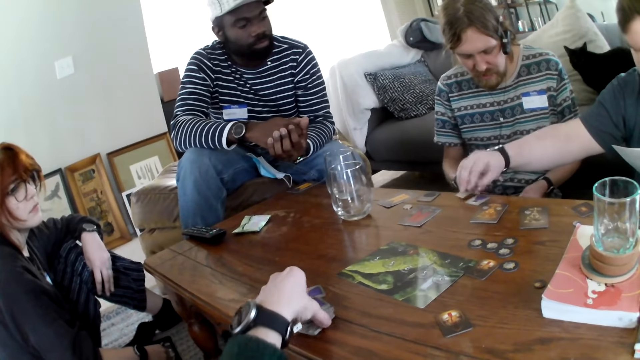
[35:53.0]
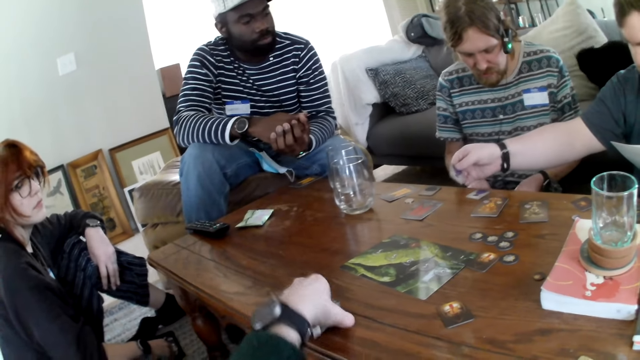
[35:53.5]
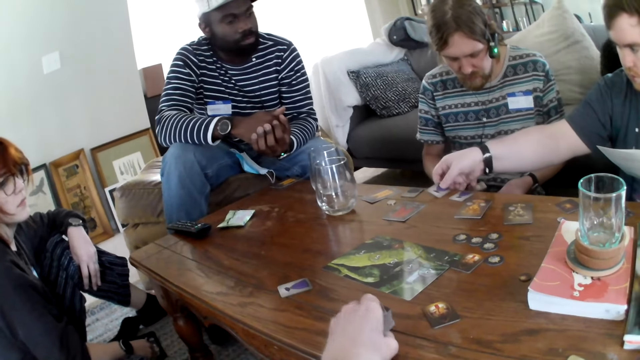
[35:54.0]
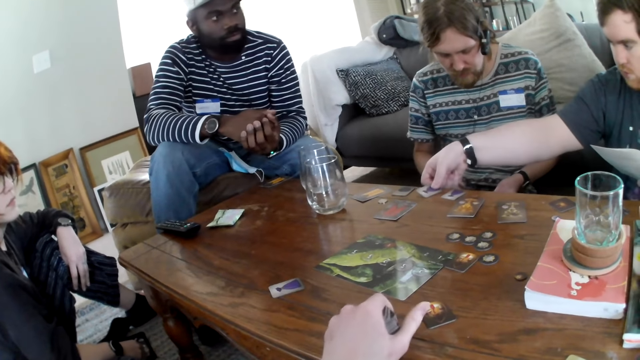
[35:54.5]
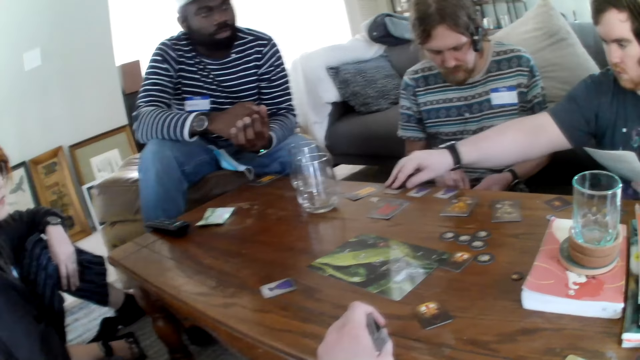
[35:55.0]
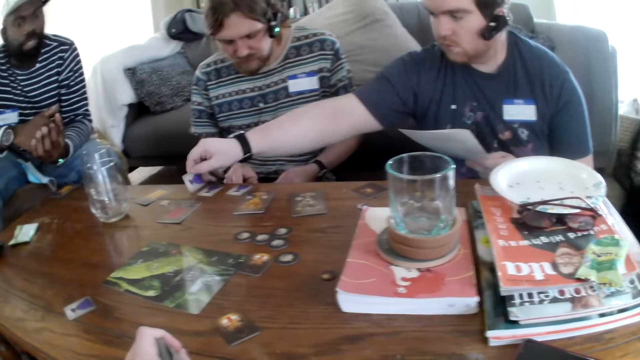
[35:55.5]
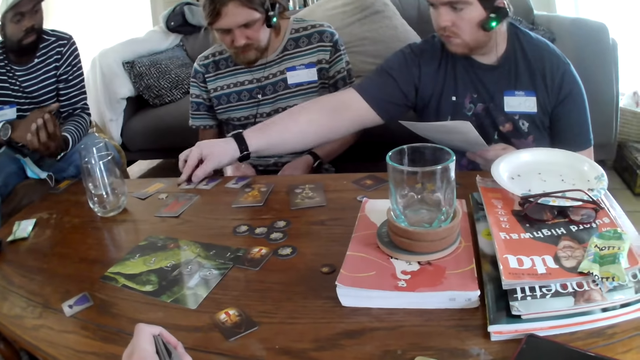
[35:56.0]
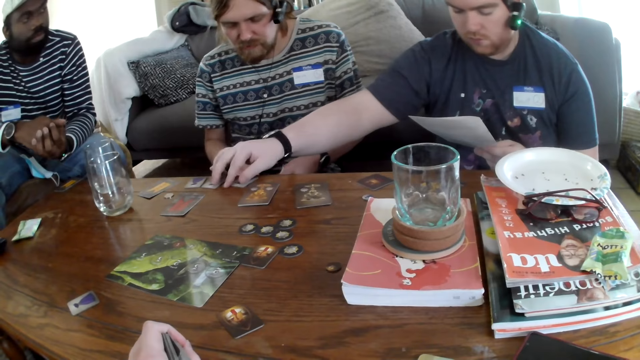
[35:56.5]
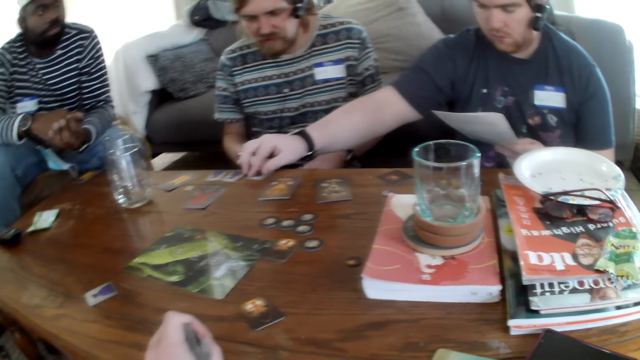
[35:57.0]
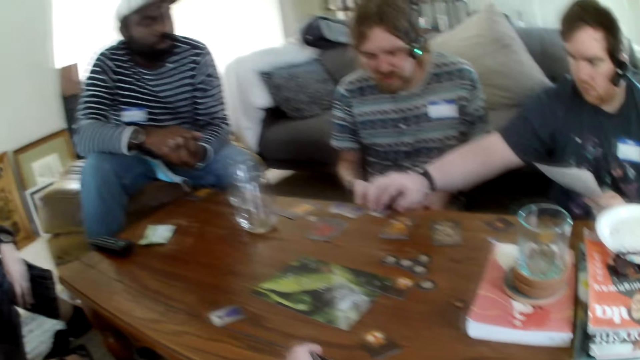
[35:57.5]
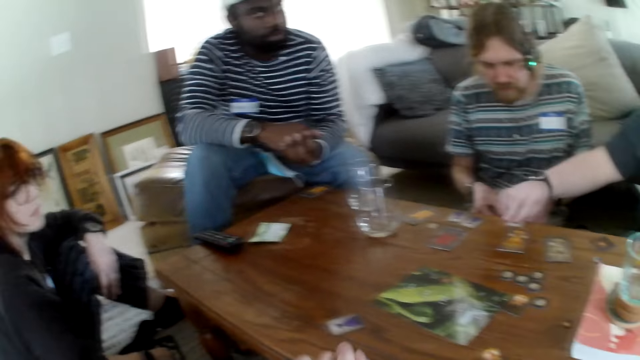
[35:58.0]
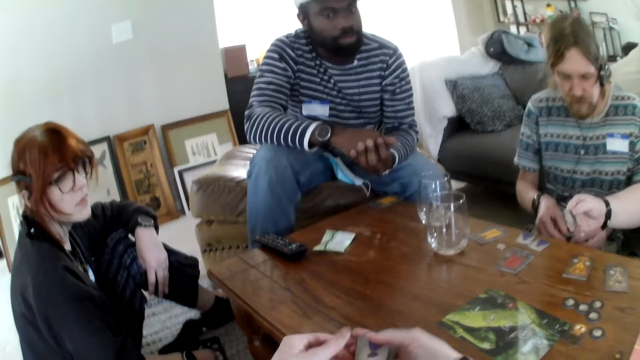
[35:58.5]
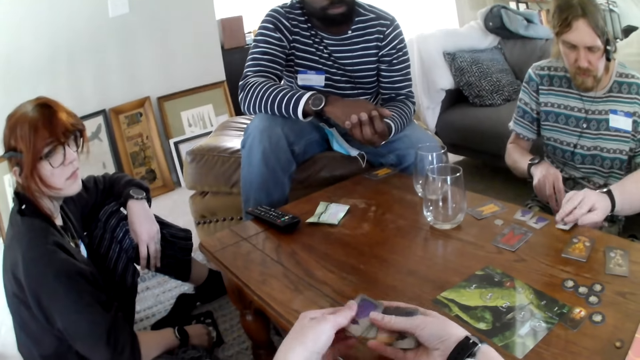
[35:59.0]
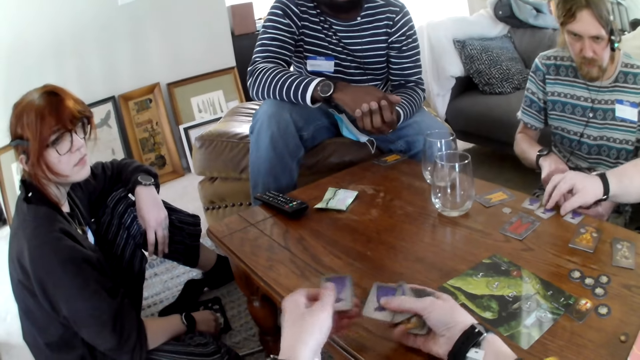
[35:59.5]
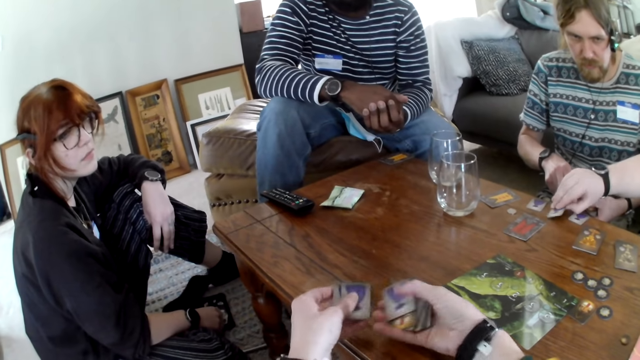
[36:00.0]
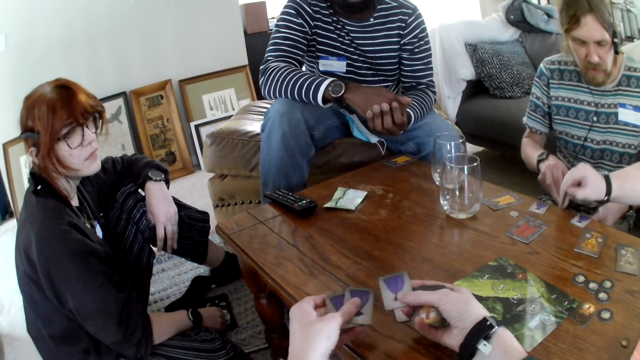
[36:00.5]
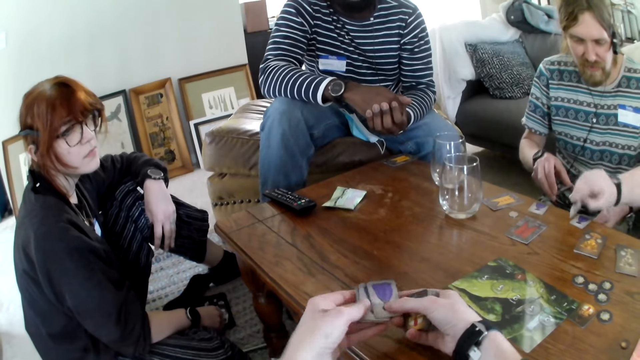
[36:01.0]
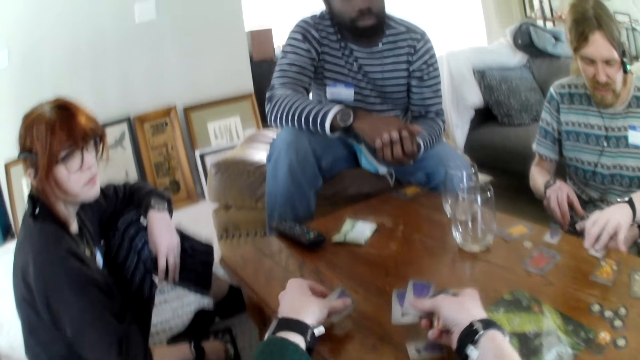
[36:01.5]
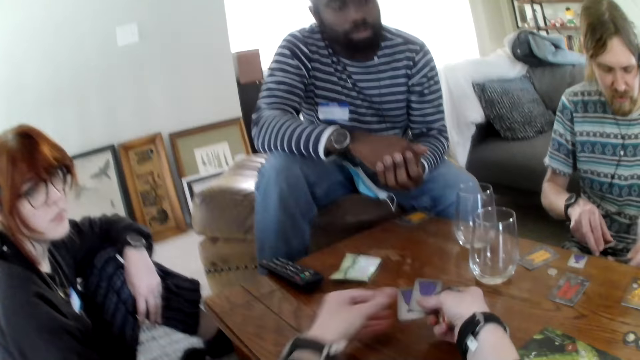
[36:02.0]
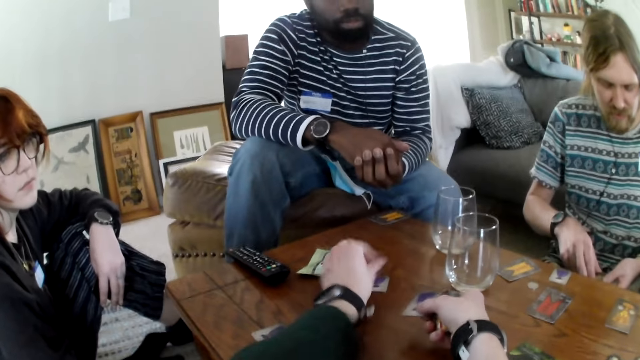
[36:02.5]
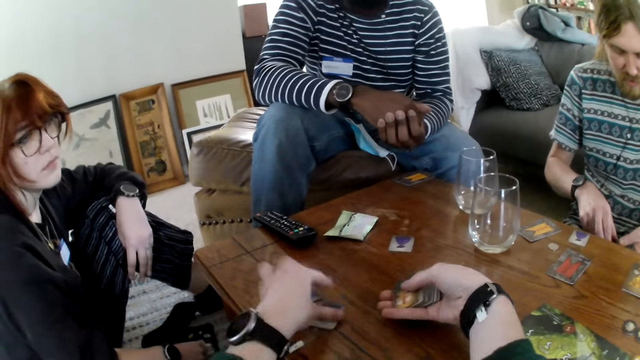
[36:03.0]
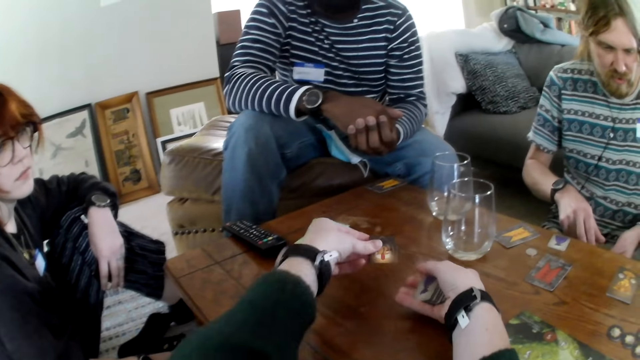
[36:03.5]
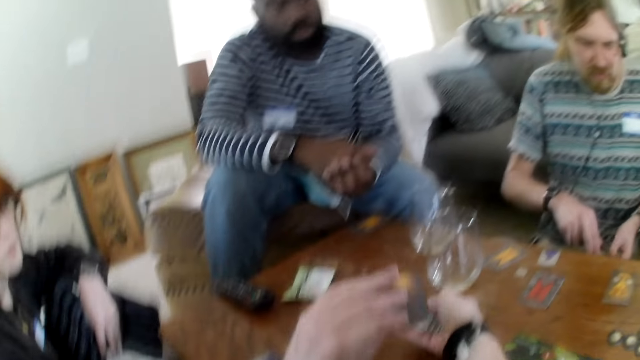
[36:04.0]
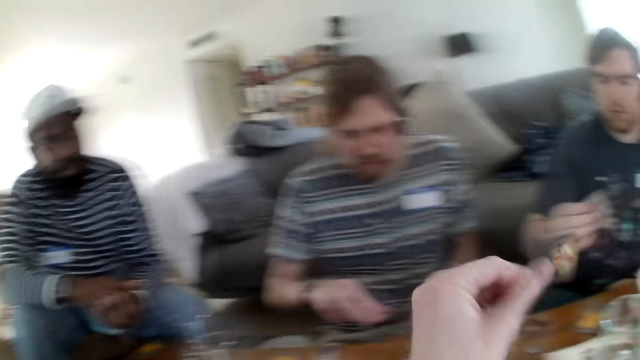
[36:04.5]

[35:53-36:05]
A man picks cards. The camera wearer picks the card from the table. They talk. The man moves the cards on the table, picks the card from the table, and places a card on the table. The camera wearer picks cards and looks at the cards. Another man talks. The camera wearer places the card on the table and picks cards.

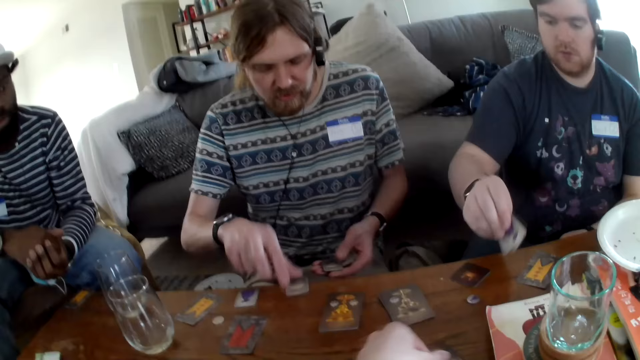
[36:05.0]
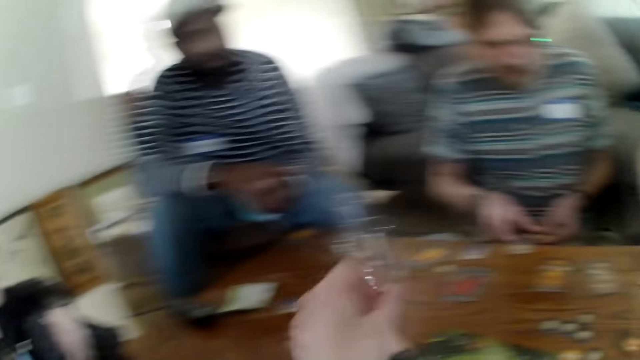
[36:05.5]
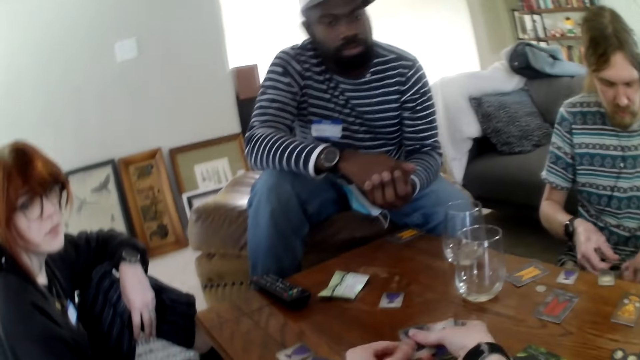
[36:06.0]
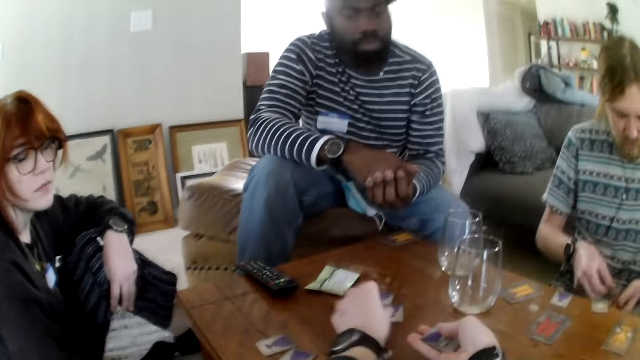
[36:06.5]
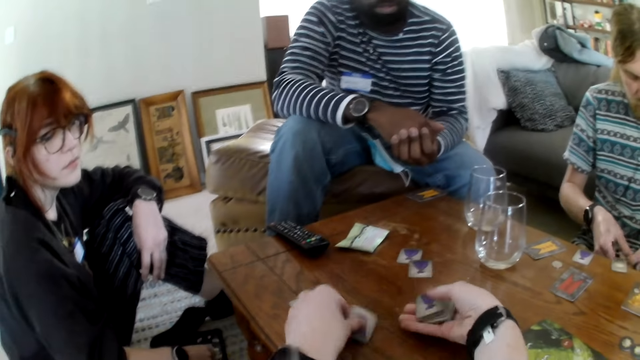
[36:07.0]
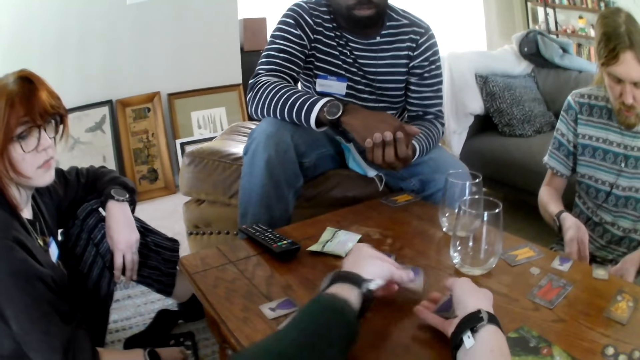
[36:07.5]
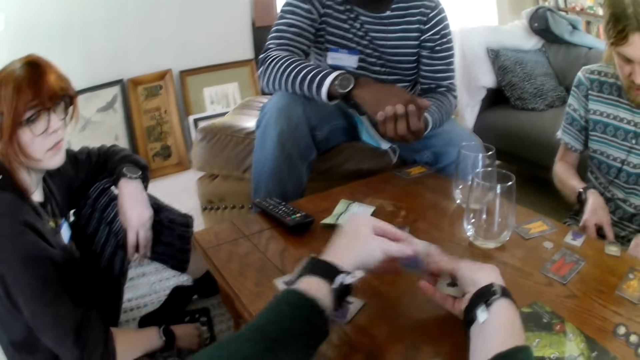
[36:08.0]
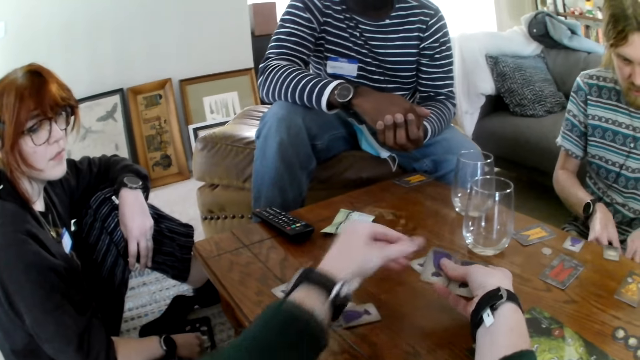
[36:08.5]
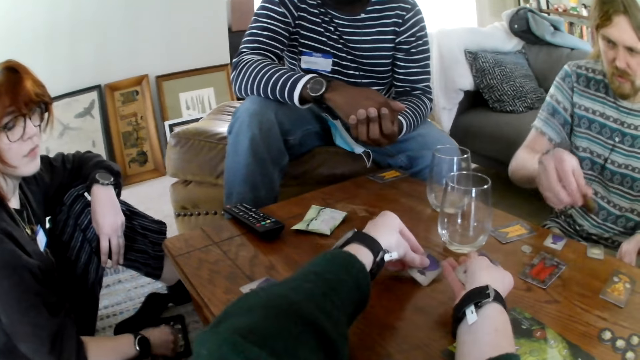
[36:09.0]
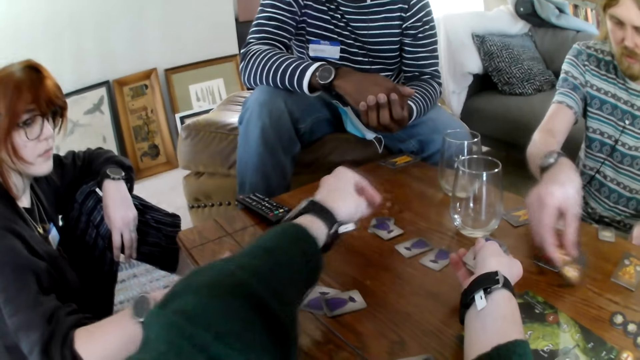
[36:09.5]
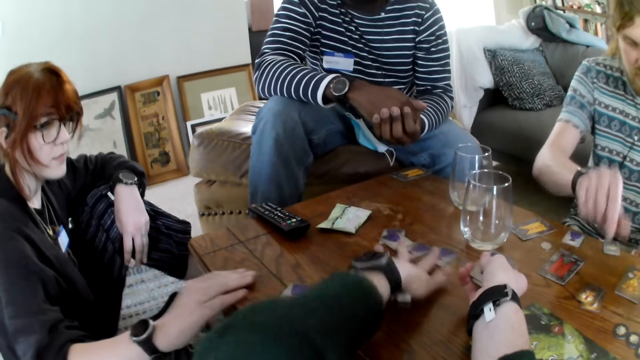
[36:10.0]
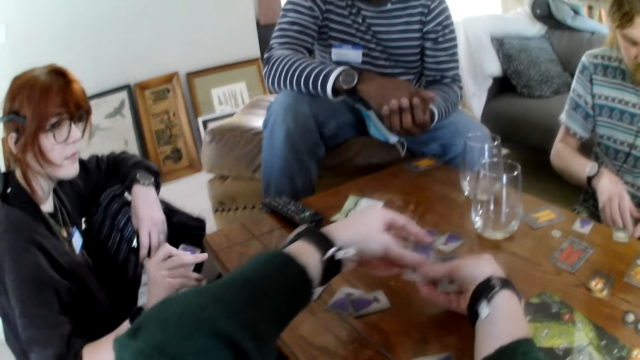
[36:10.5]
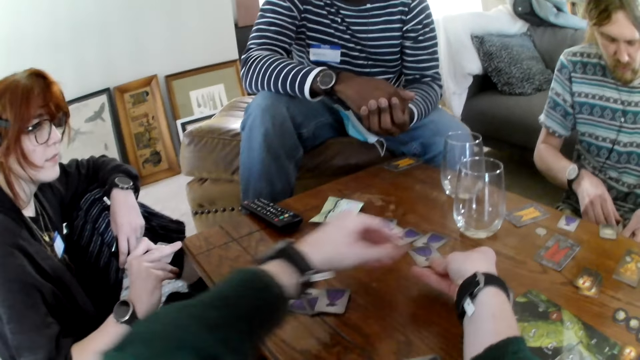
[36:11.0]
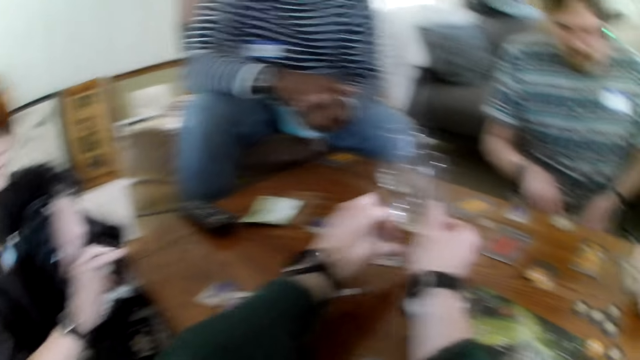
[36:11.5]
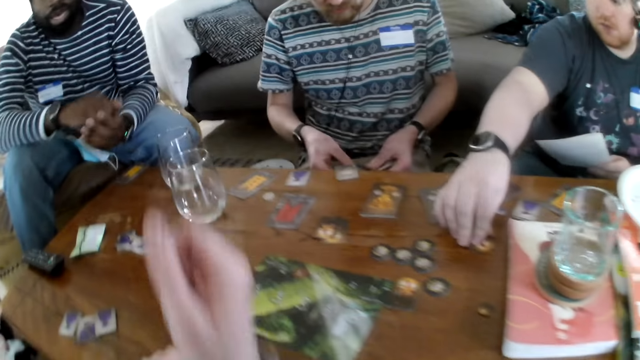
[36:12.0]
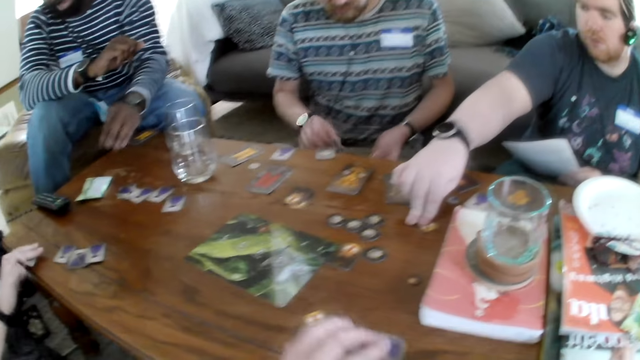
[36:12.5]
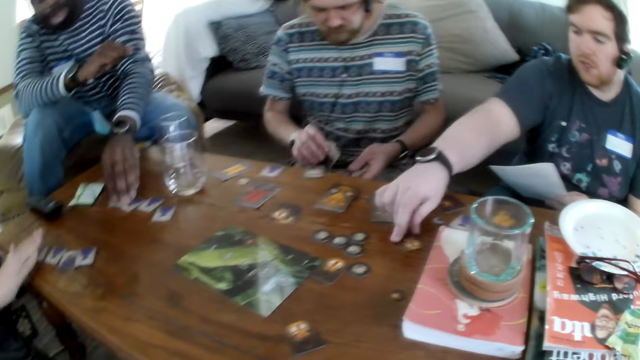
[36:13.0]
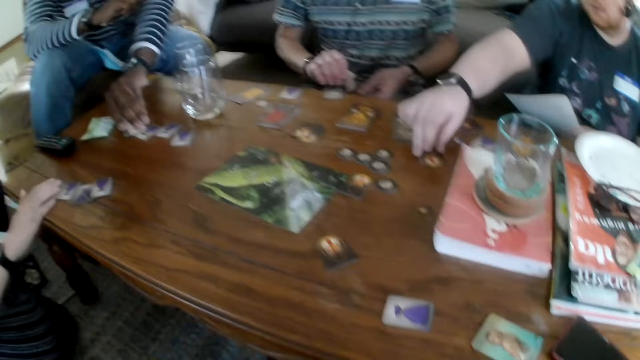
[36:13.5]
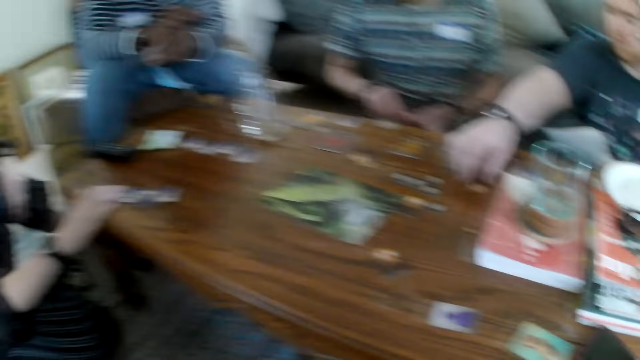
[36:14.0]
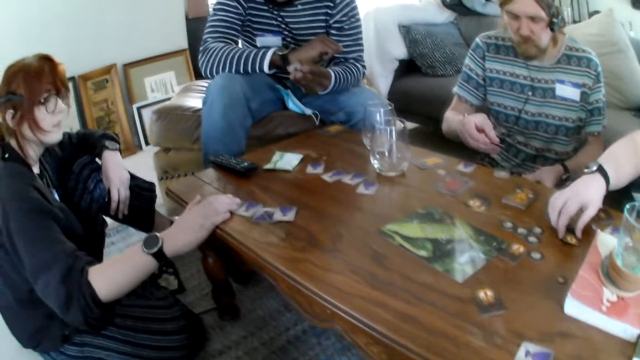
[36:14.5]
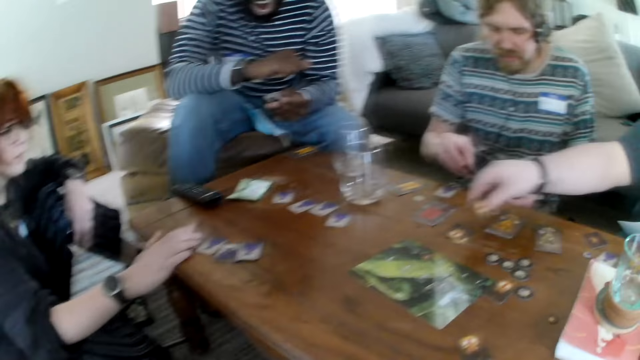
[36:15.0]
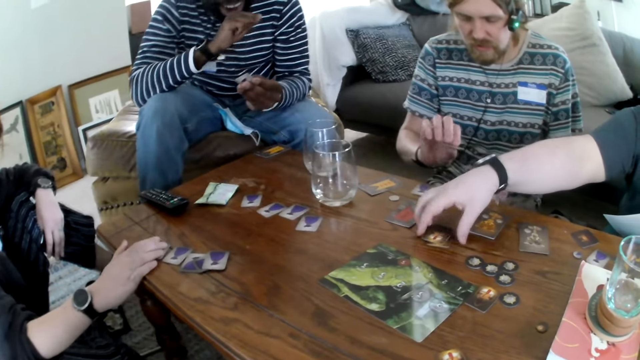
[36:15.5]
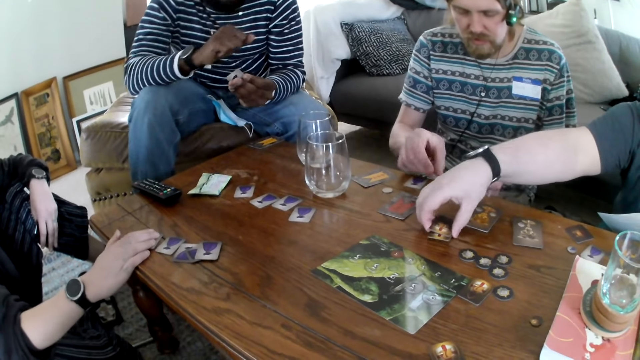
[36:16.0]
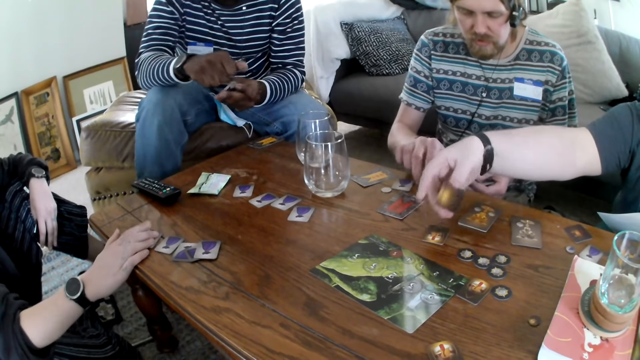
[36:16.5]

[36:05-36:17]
The camera wearer looks at the card and talks. A man places a card on the table. The camera wearer places the cards on the table. Another man puts cards on the table. The first man talks, picks cards, moves the cards on the table, and picks the card from the table. The other man talks and picks a card game.
